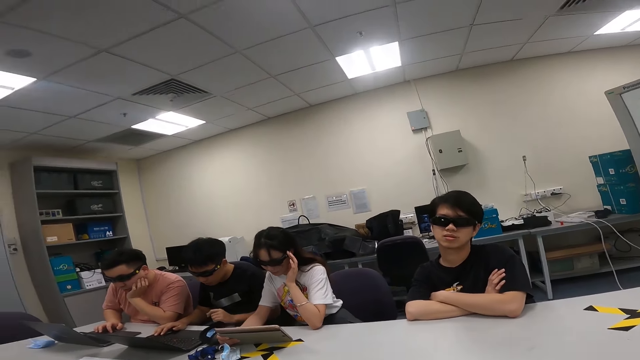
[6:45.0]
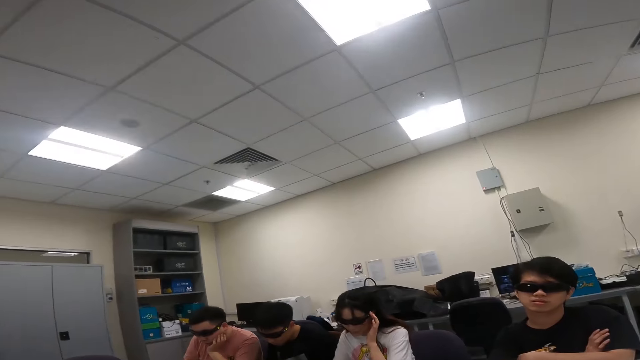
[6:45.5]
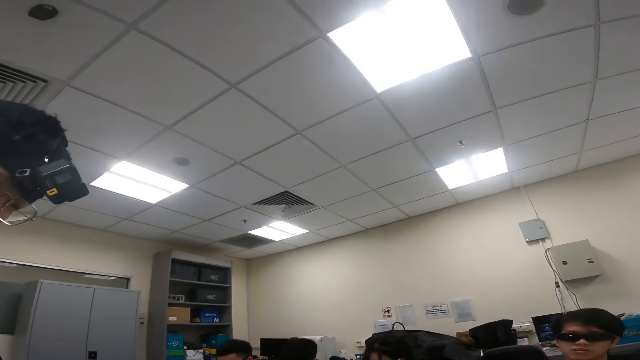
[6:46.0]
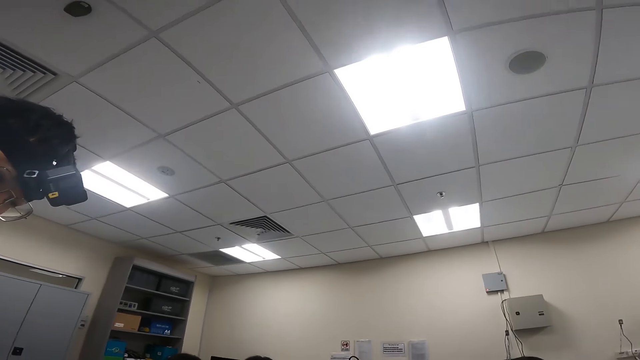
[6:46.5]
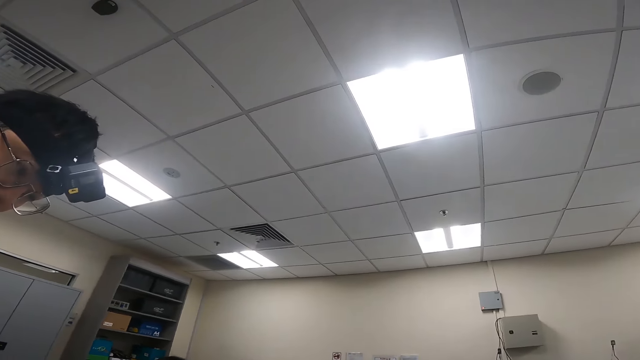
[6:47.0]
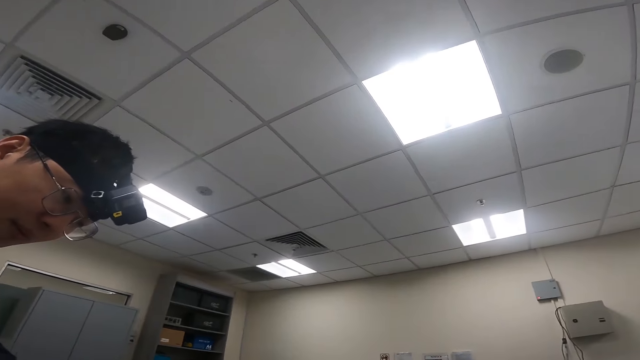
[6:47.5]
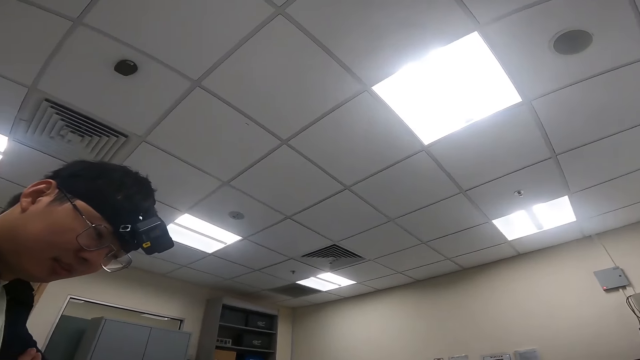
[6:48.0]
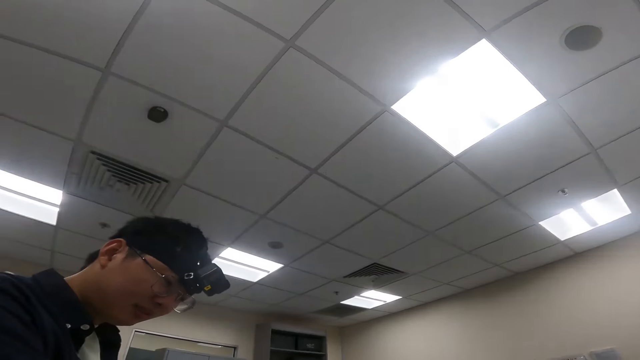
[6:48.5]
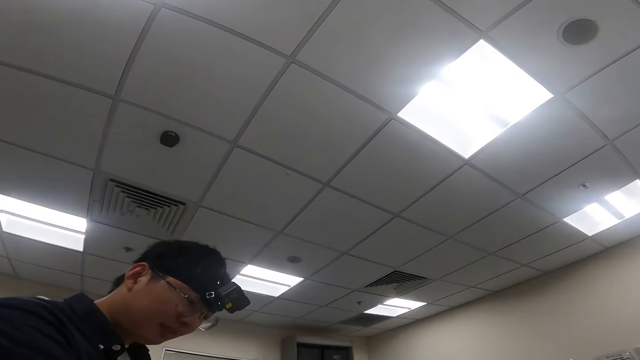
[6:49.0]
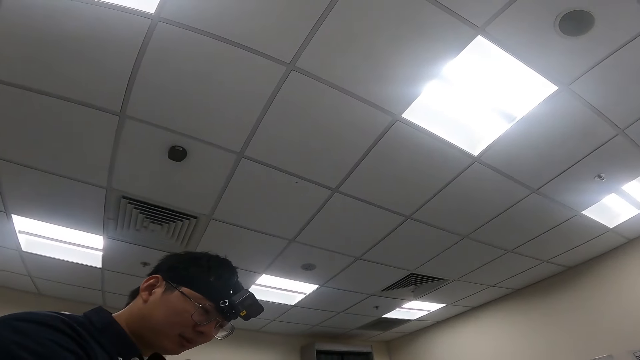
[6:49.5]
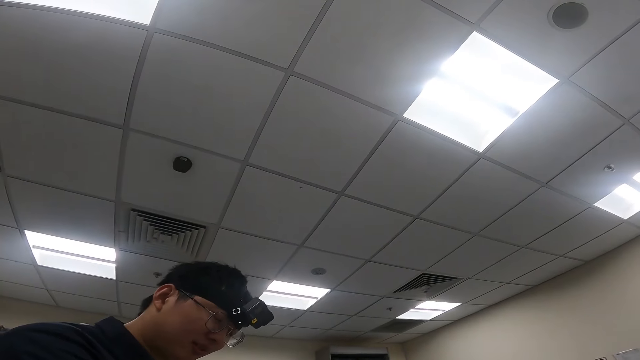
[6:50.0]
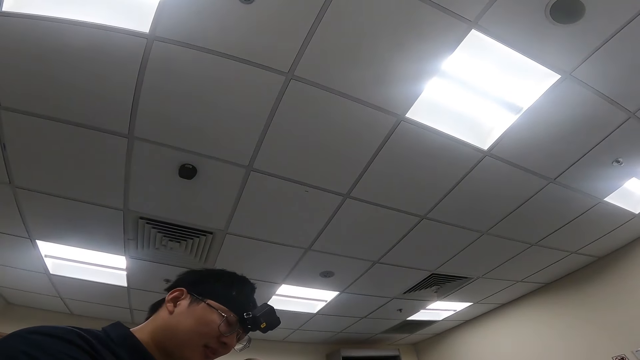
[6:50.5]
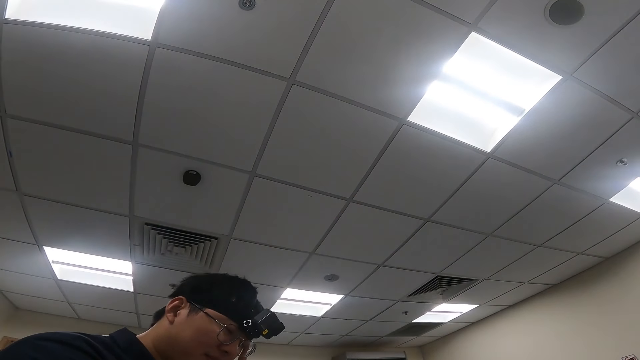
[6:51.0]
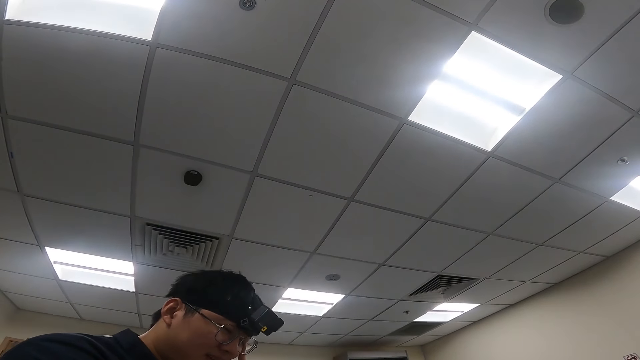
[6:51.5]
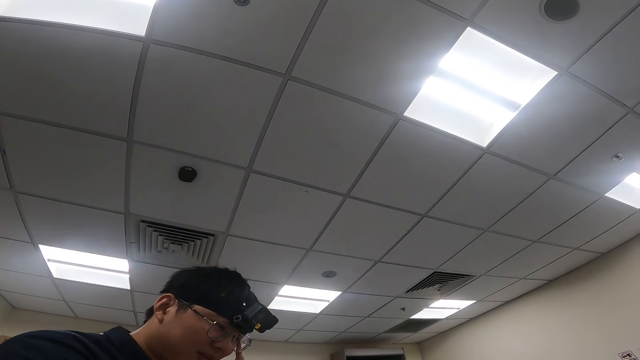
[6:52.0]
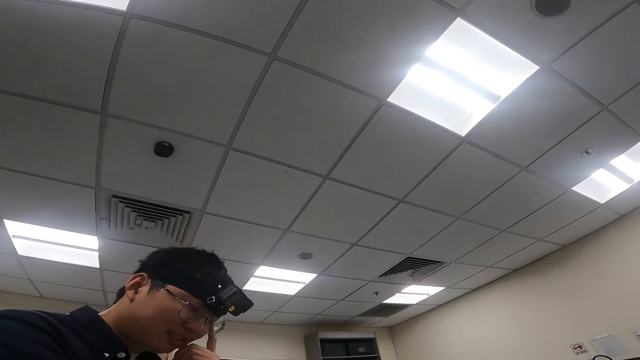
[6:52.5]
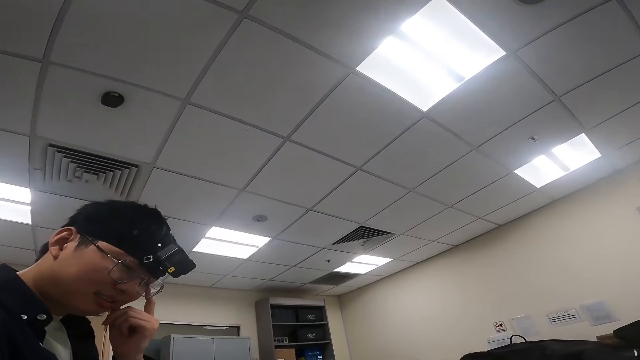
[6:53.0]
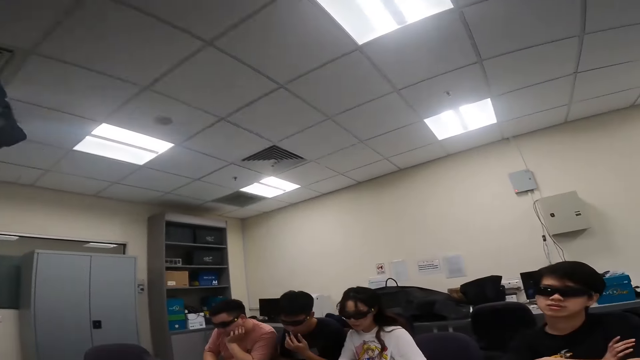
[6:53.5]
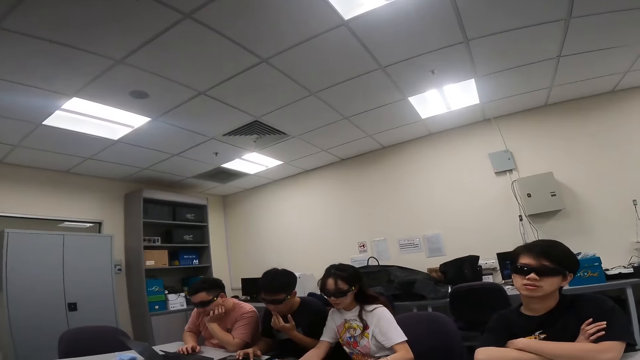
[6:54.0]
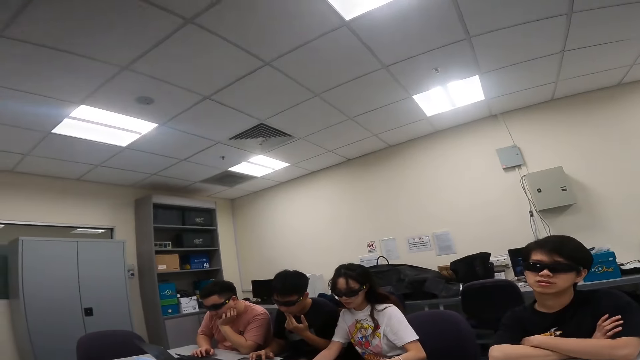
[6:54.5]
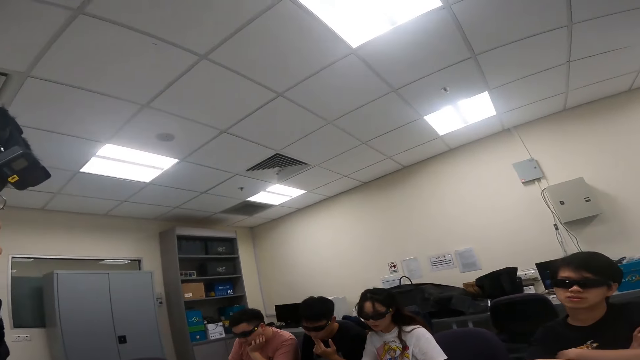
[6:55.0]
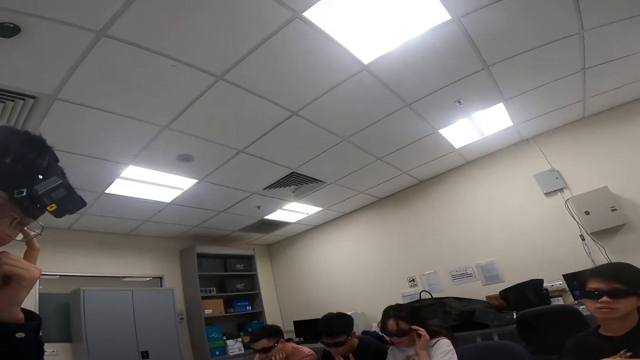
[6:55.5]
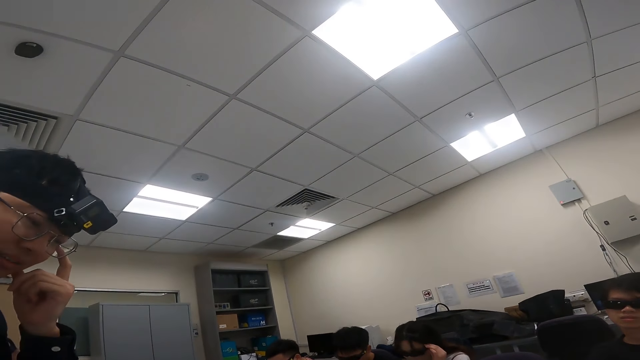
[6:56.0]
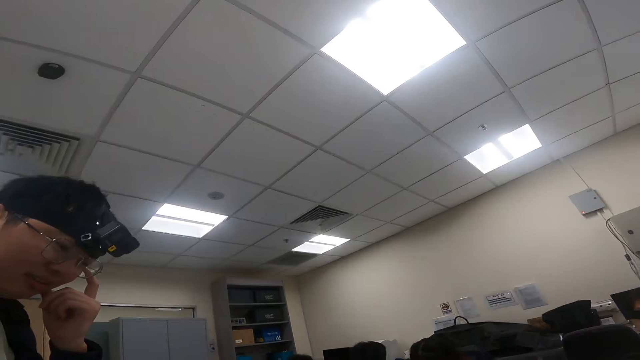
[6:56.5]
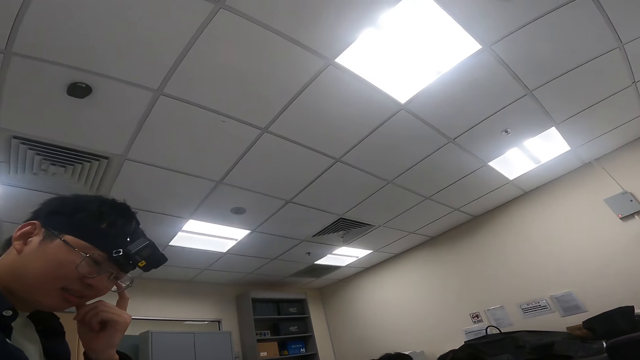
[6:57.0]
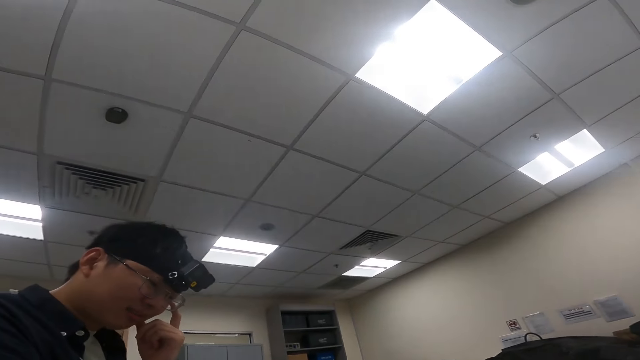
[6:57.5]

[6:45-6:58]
The camera wearer stares at the room. A person touches the eye. Another person touches the nose.

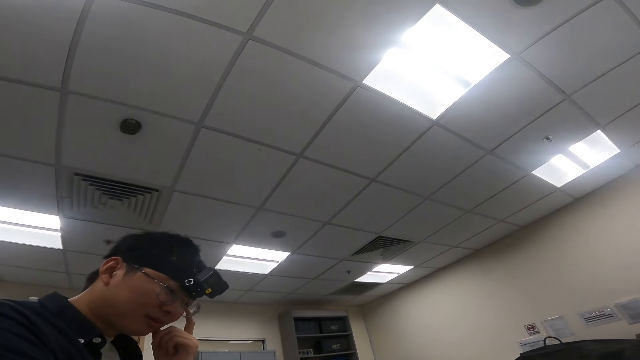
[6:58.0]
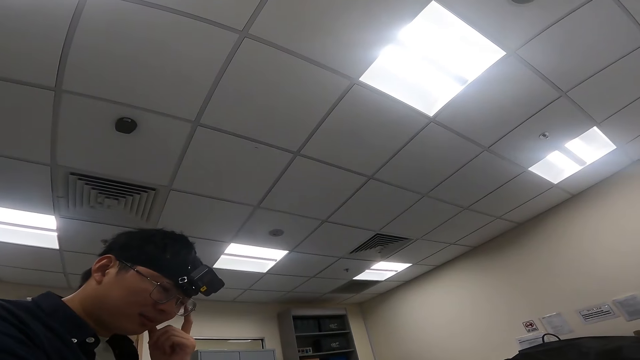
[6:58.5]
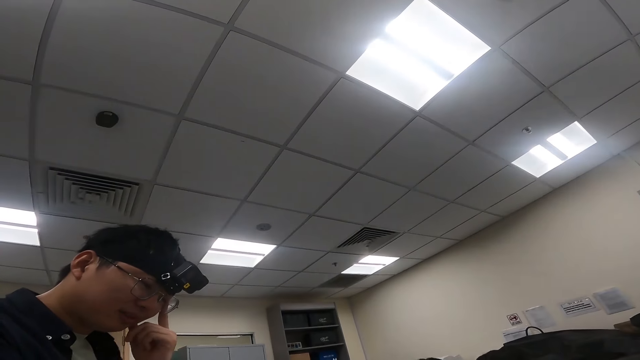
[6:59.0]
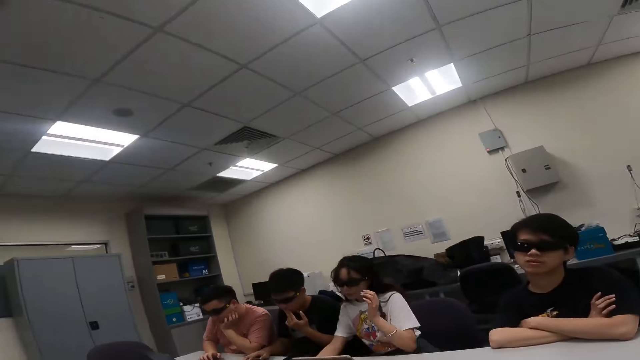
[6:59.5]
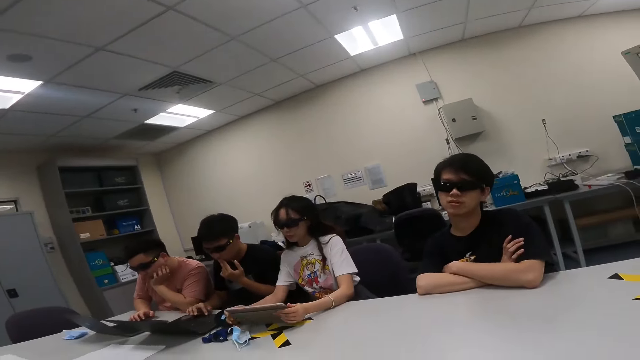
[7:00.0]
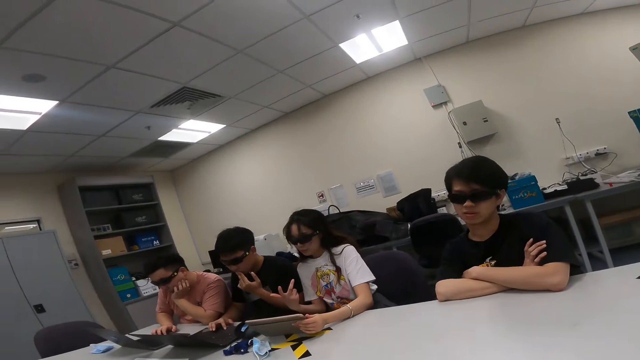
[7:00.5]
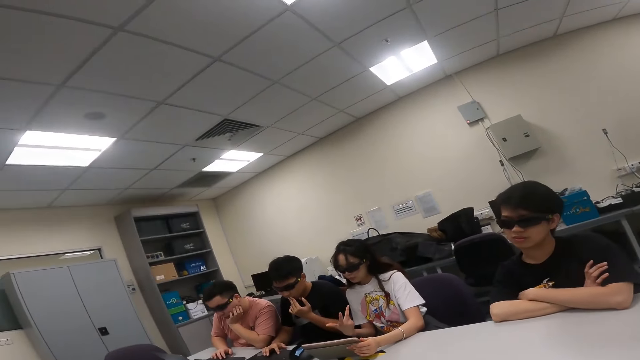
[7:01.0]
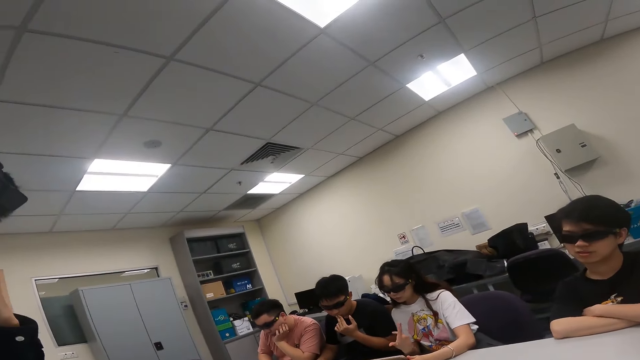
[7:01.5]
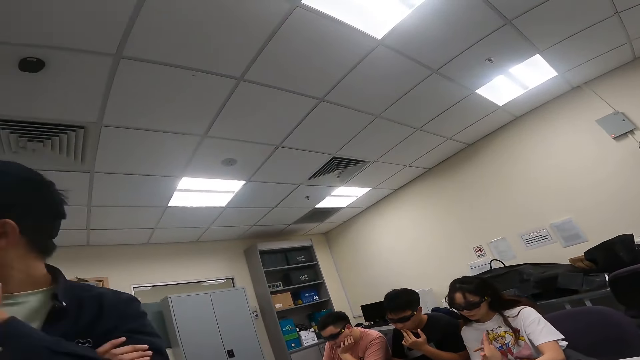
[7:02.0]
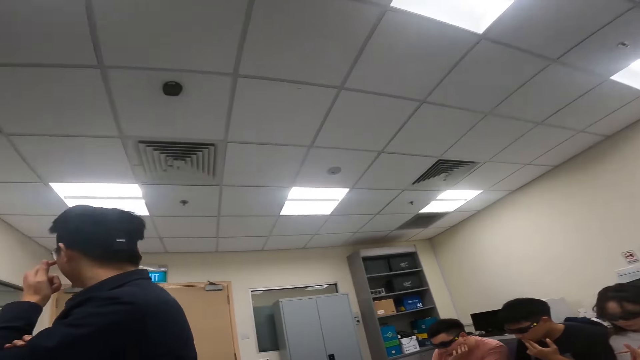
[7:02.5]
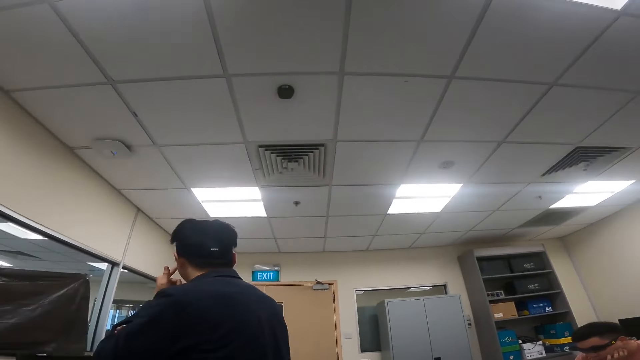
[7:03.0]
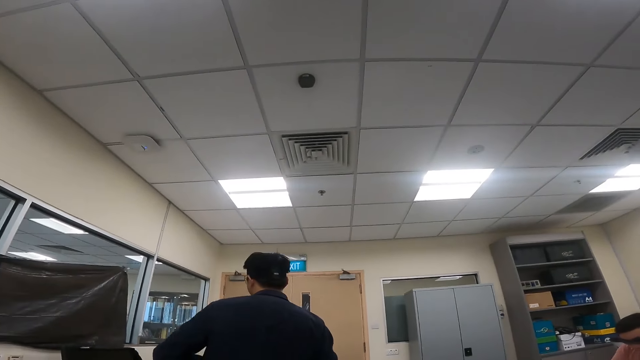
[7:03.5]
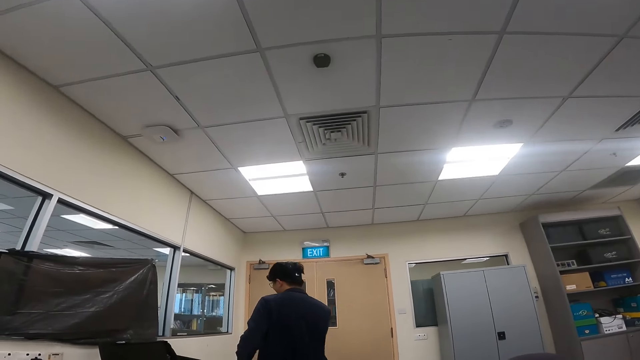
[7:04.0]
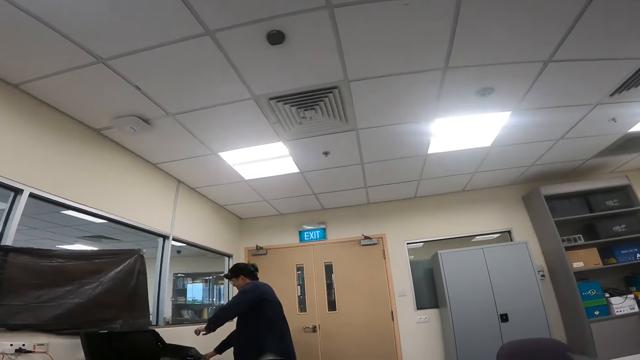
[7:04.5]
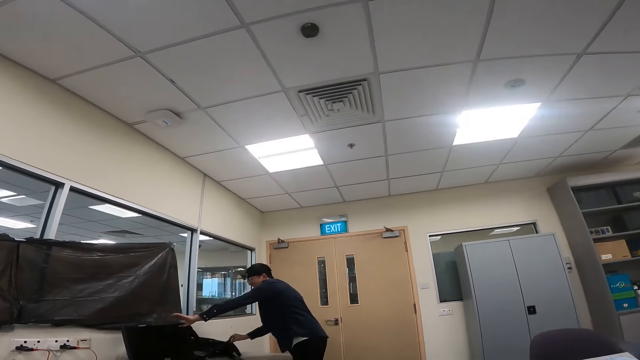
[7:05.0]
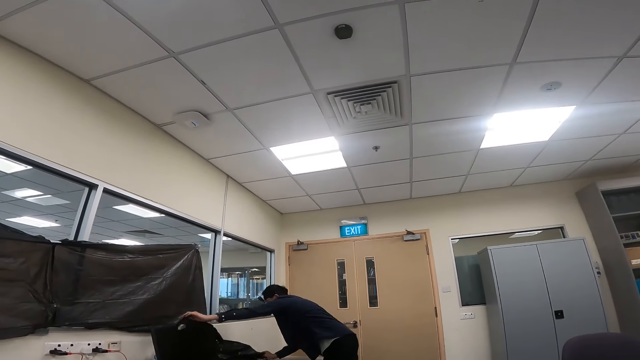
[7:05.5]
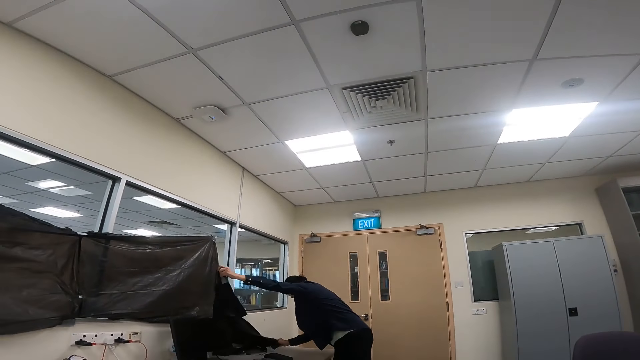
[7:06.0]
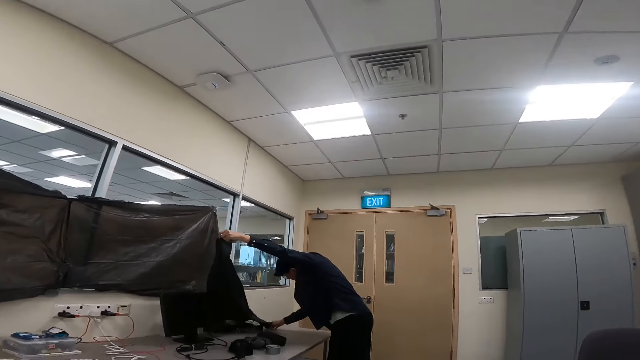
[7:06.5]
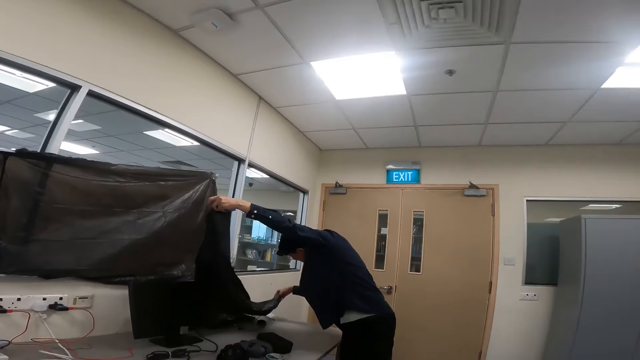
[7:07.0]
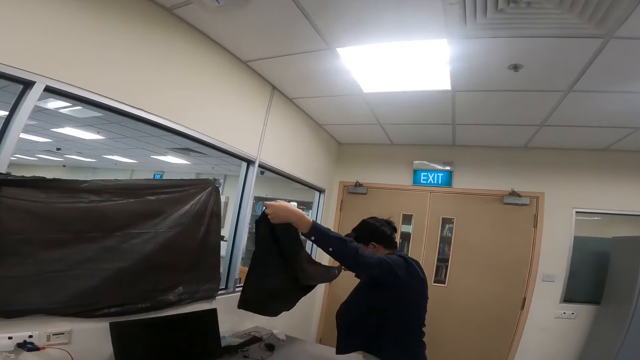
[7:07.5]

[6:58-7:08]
A person touches the tablet and moves the hand. A man walks in the room to the black paper. The man picks up the paper.
